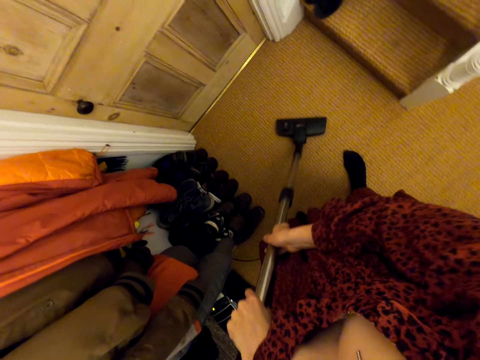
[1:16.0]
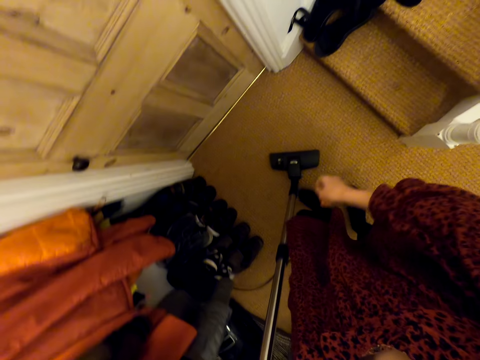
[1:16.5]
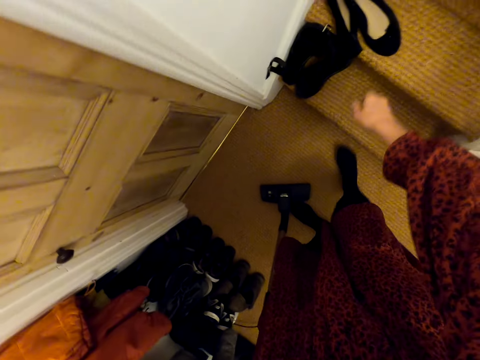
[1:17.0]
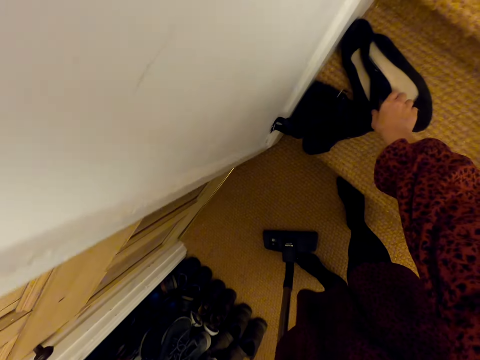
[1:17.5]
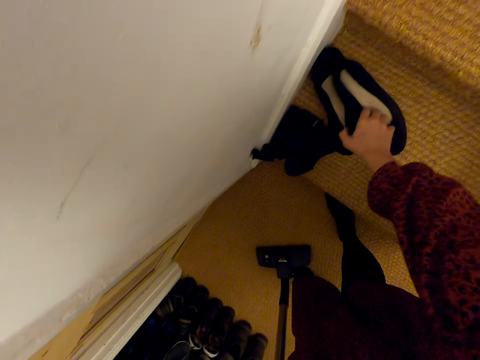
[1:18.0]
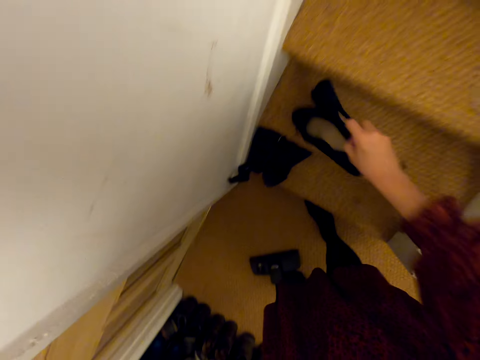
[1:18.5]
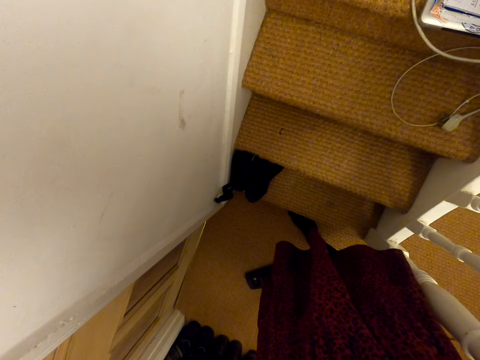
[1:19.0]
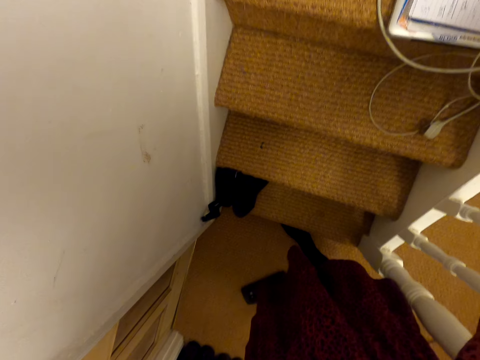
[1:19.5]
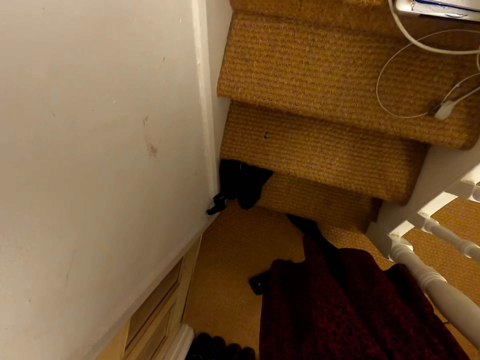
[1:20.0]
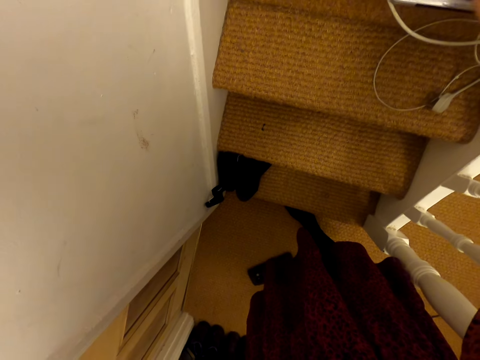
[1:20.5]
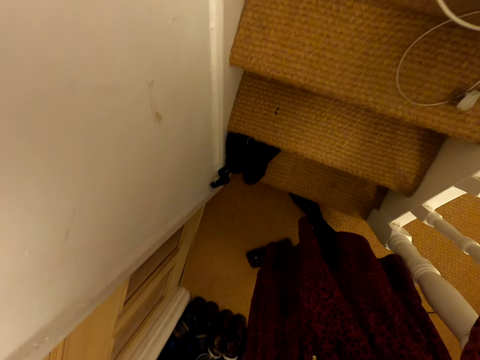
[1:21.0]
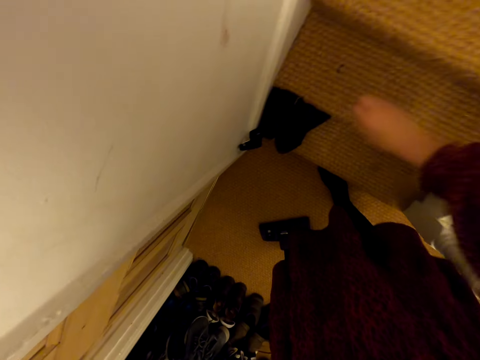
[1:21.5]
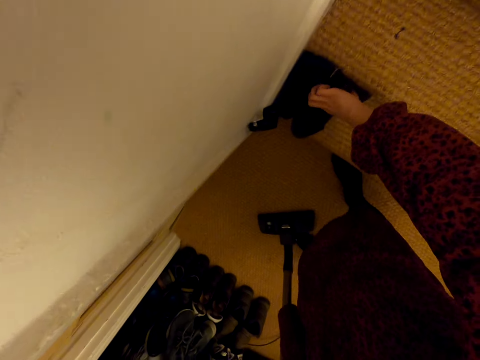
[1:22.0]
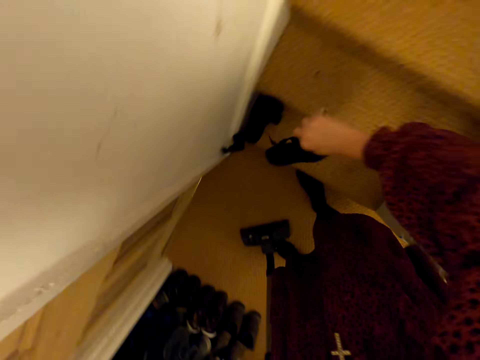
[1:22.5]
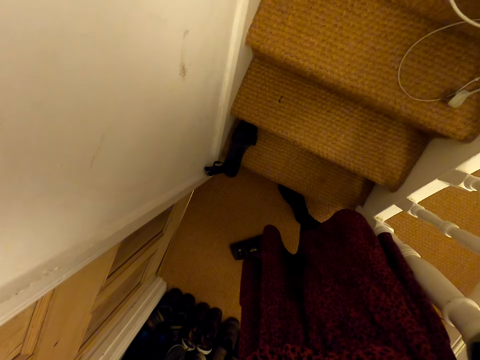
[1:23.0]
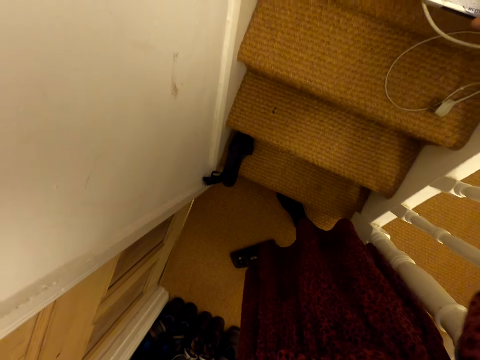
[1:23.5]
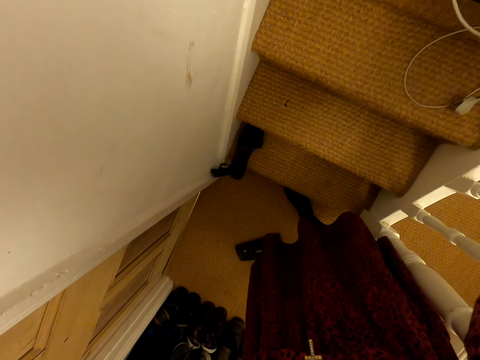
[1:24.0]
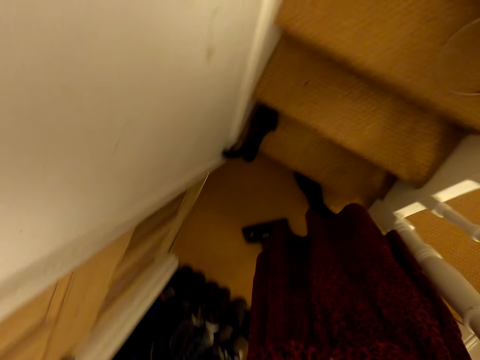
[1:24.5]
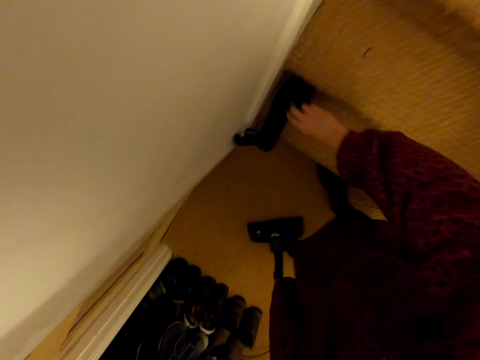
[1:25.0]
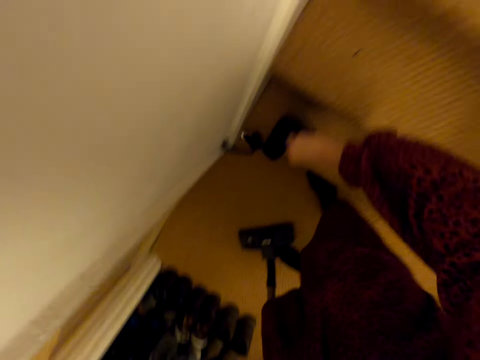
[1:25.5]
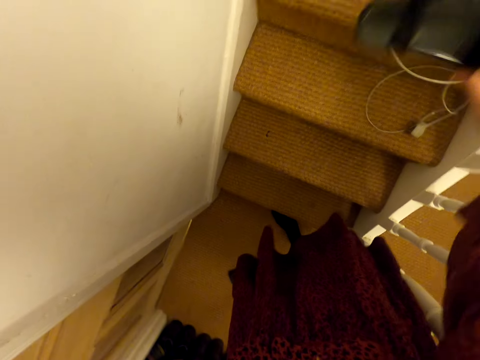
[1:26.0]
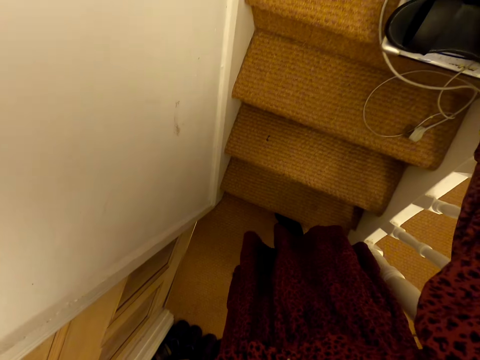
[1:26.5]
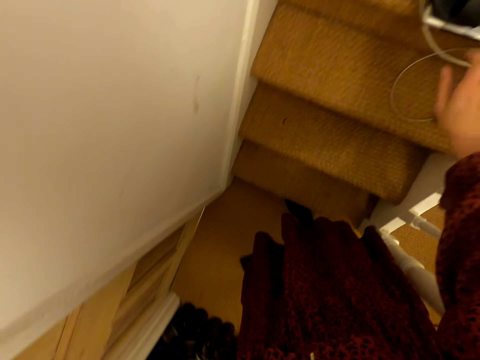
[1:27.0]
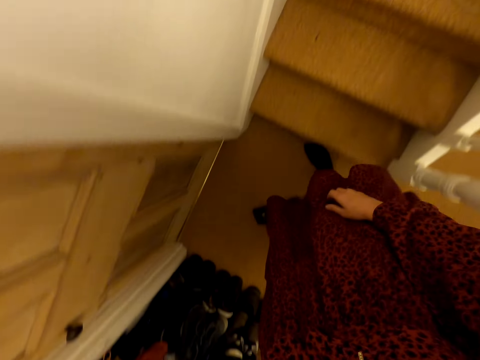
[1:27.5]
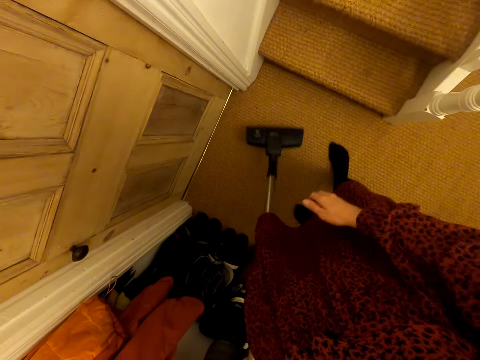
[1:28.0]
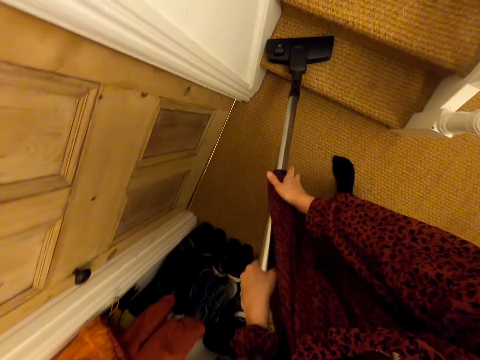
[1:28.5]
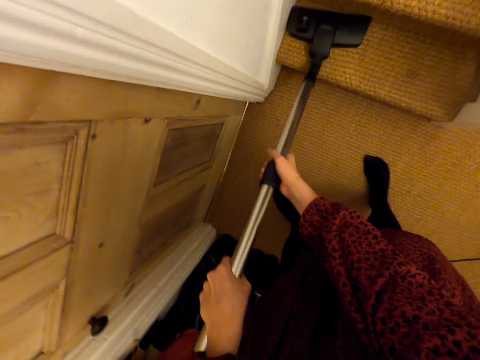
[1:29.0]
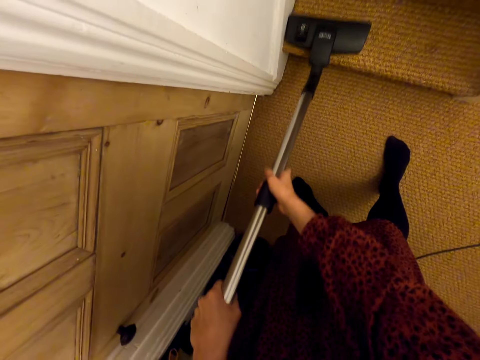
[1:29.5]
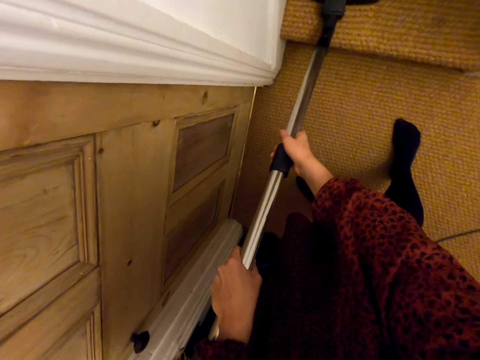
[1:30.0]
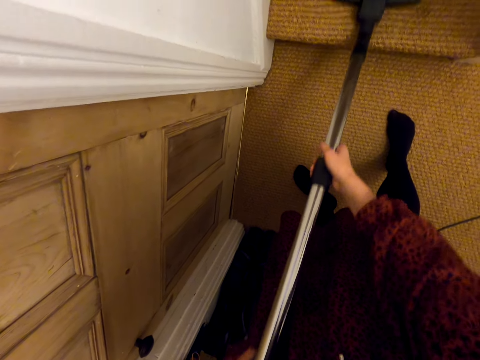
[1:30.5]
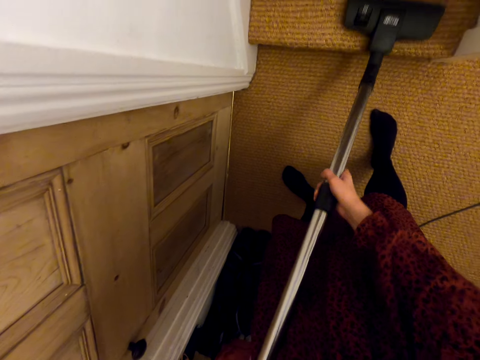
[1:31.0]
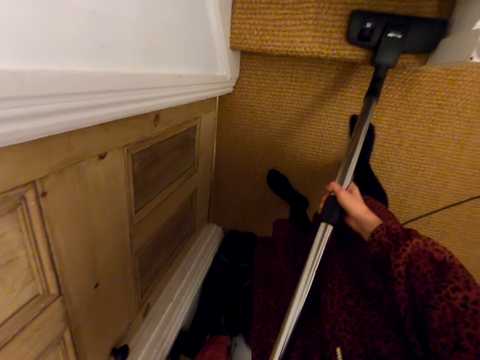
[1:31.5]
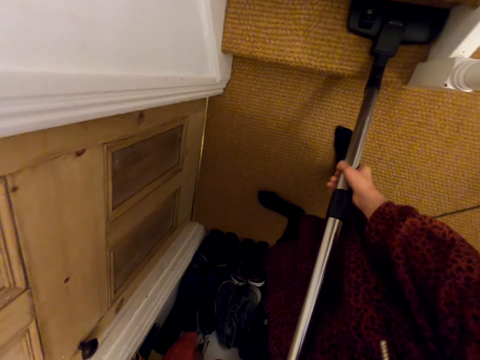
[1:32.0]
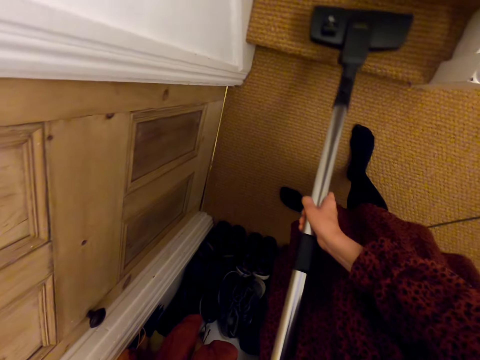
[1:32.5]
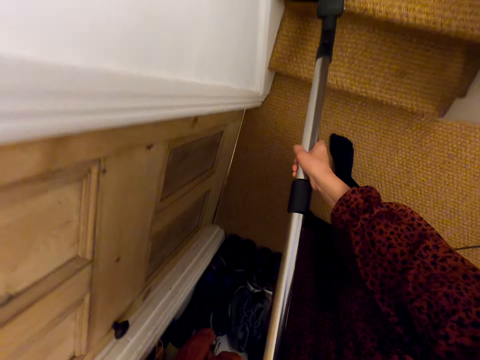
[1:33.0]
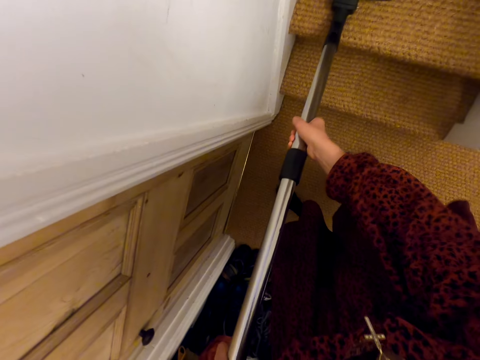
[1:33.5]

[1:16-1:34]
The camera wearer picks a pair of shoes. They pick a shoe. They pick a shoe again. They continue cleaning the carpet using a vacuum cleaner.

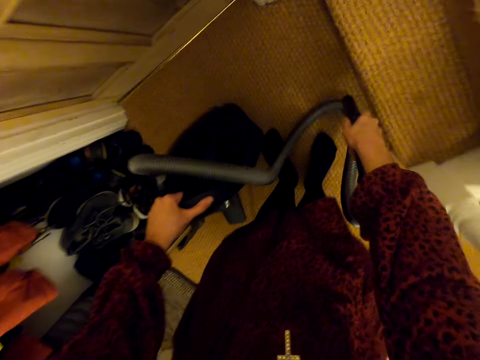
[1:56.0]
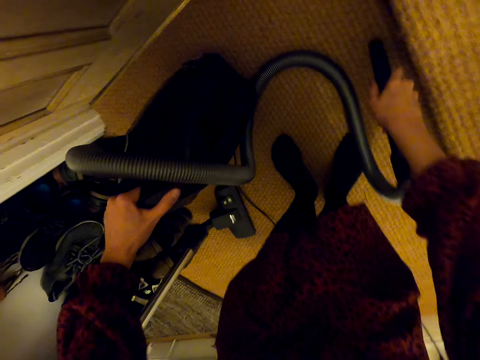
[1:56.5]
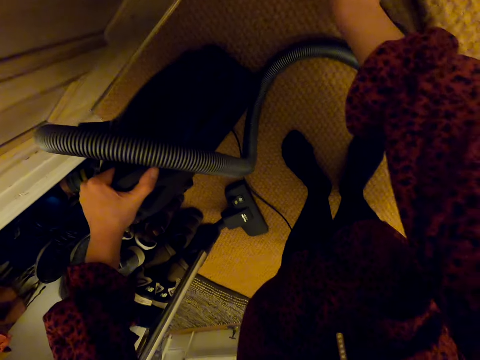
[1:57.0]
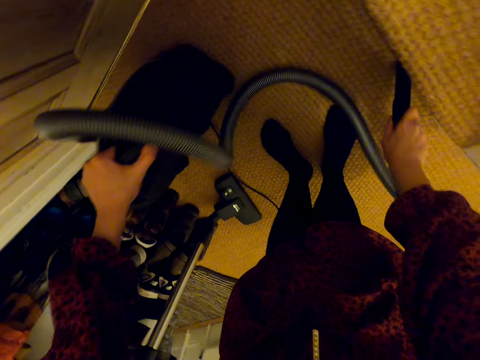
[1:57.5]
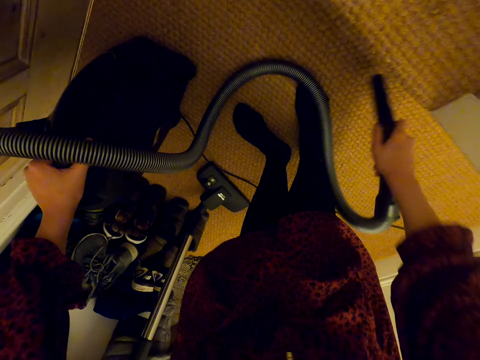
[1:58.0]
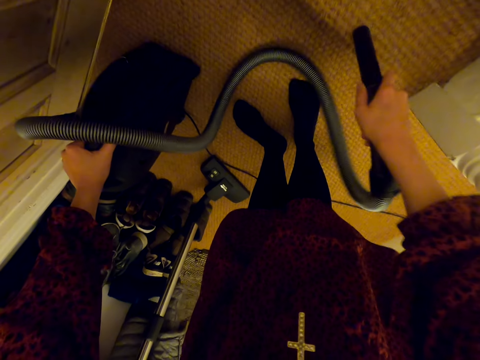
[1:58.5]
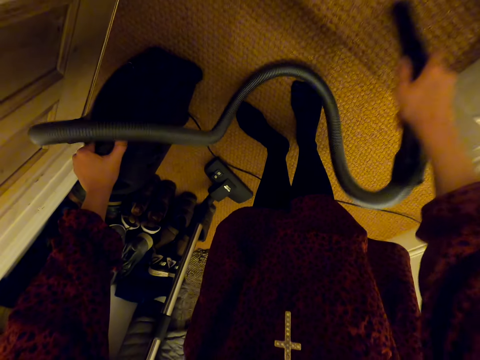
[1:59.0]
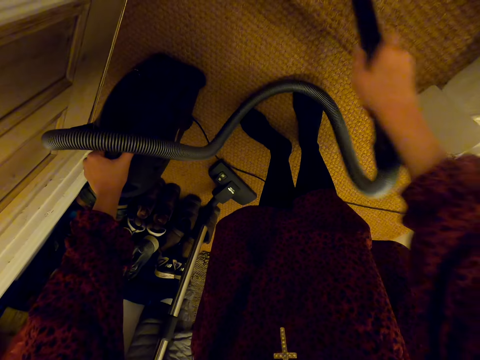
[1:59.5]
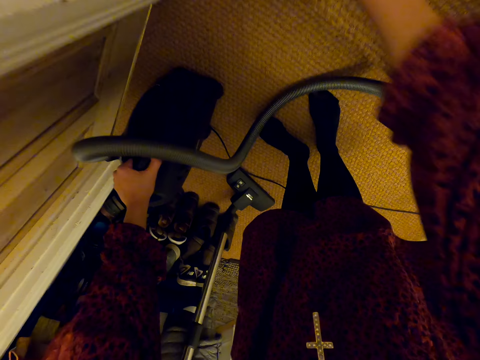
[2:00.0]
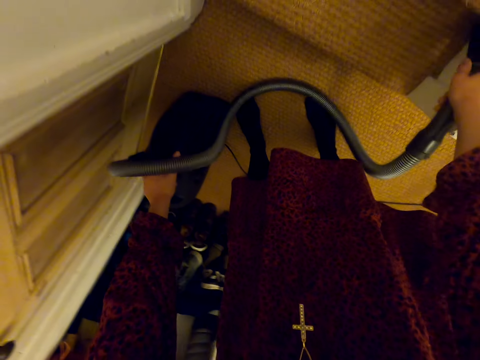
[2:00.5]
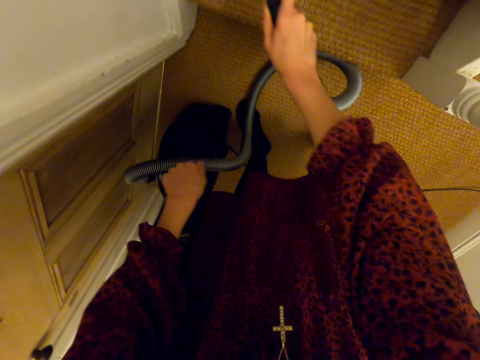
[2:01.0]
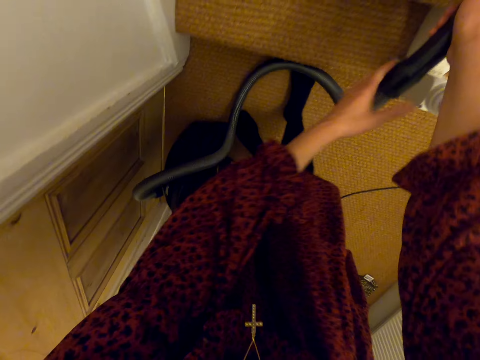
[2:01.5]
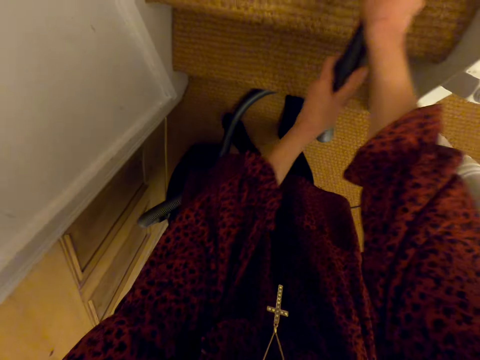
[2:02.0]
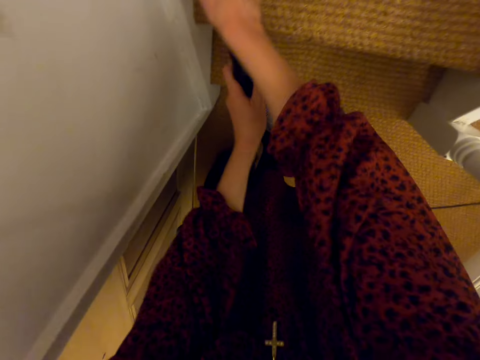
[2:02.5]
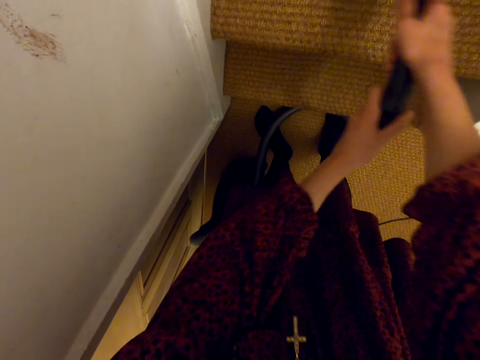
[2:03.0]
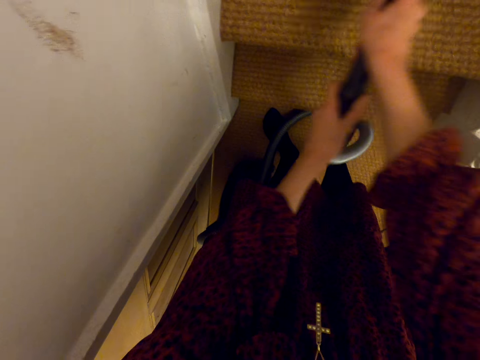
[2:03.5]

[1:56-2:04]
The camera wearer sucks the floor dust using the vacuum cleaner hose pipe.
